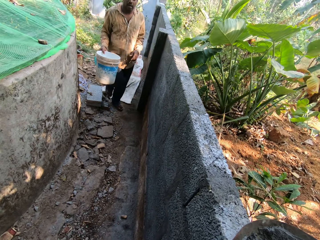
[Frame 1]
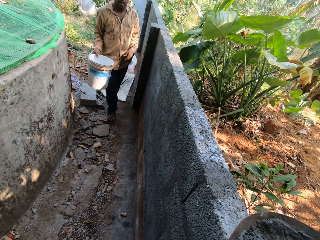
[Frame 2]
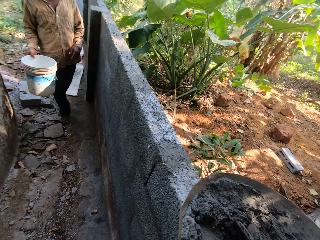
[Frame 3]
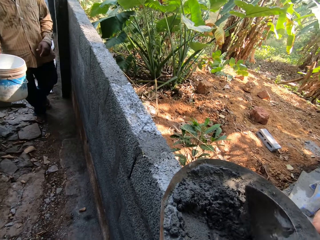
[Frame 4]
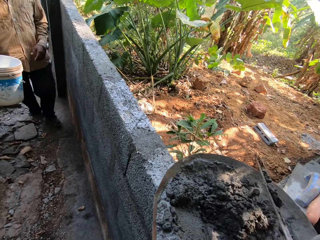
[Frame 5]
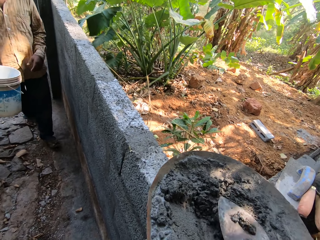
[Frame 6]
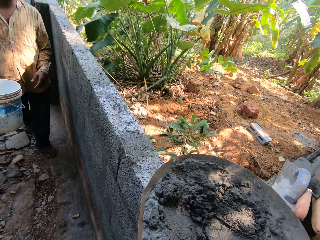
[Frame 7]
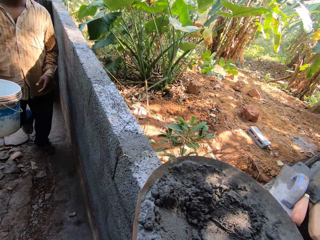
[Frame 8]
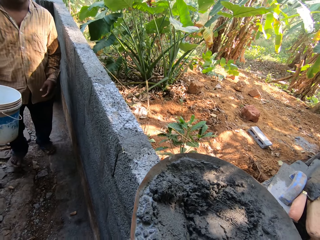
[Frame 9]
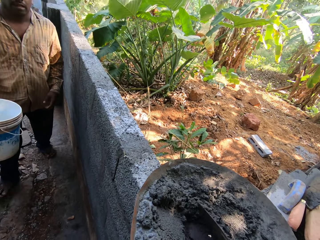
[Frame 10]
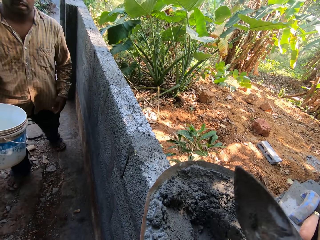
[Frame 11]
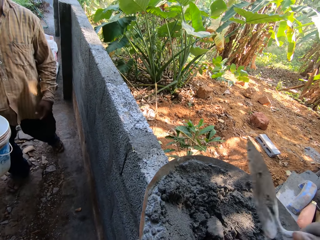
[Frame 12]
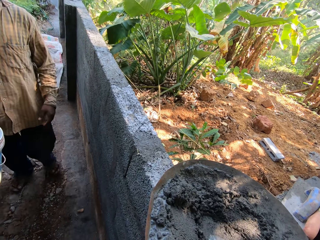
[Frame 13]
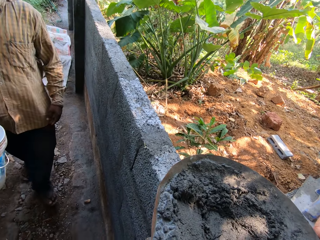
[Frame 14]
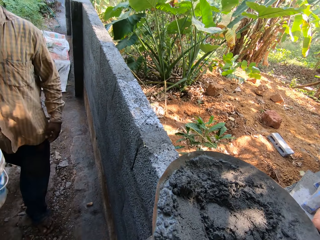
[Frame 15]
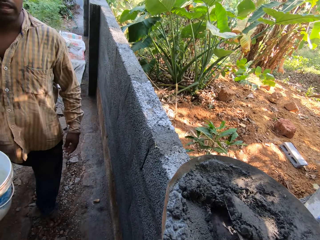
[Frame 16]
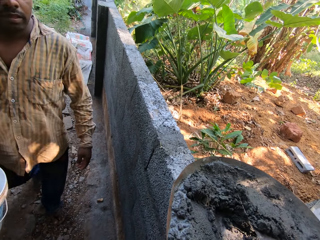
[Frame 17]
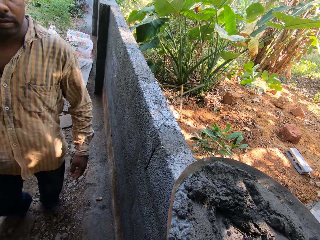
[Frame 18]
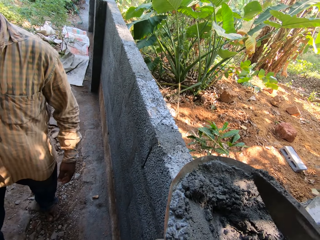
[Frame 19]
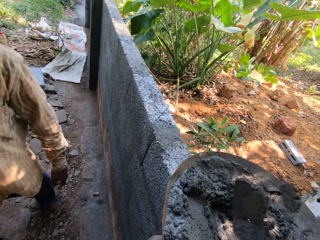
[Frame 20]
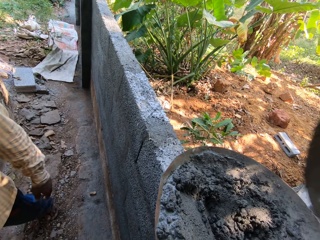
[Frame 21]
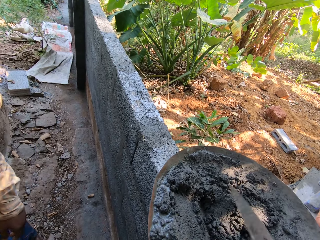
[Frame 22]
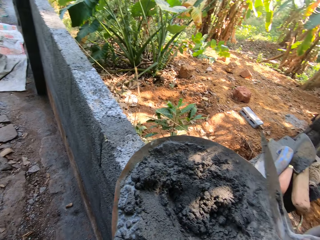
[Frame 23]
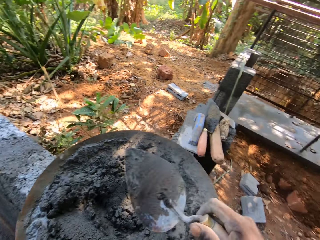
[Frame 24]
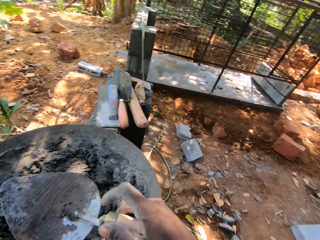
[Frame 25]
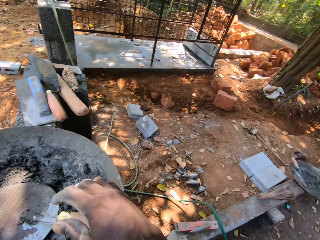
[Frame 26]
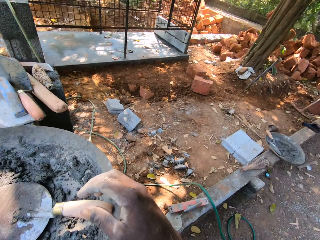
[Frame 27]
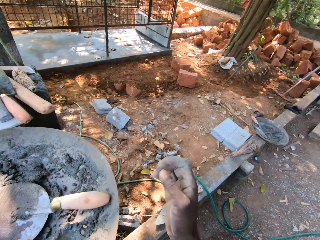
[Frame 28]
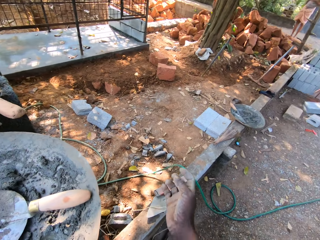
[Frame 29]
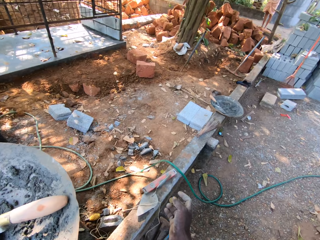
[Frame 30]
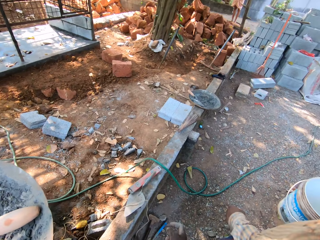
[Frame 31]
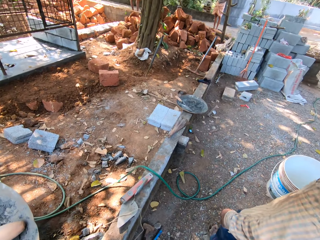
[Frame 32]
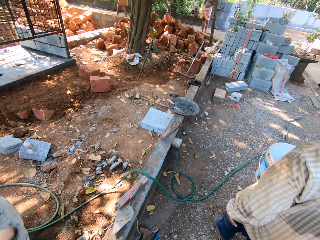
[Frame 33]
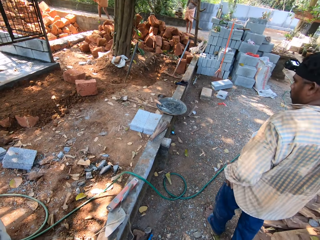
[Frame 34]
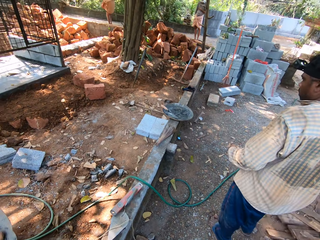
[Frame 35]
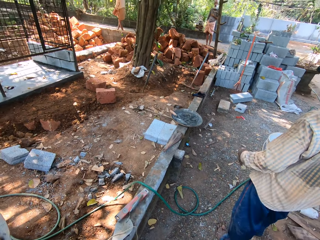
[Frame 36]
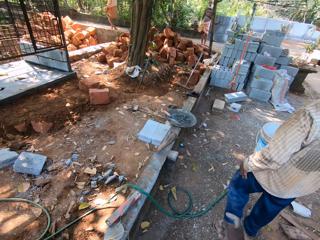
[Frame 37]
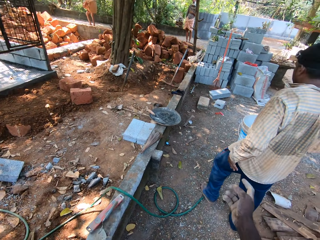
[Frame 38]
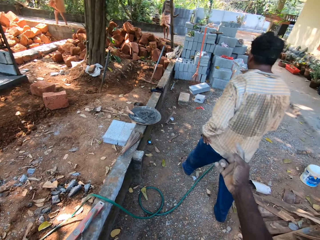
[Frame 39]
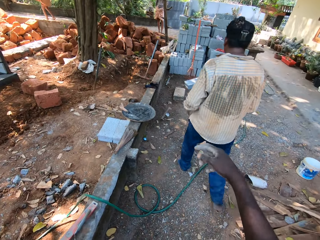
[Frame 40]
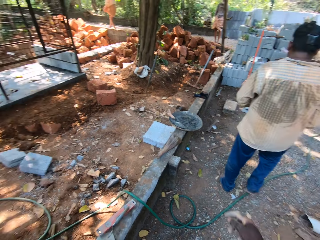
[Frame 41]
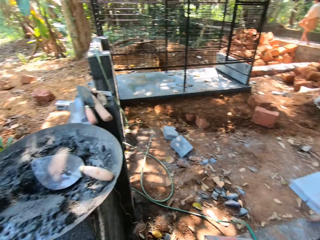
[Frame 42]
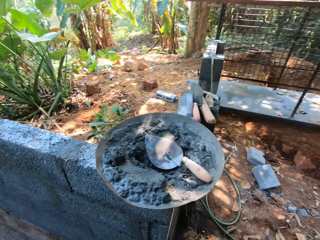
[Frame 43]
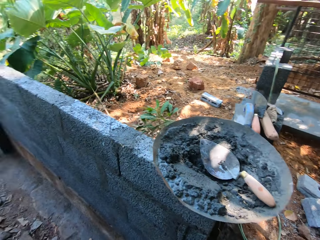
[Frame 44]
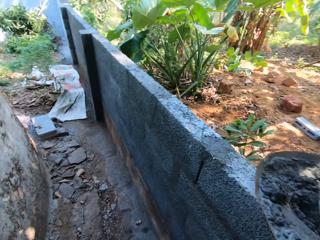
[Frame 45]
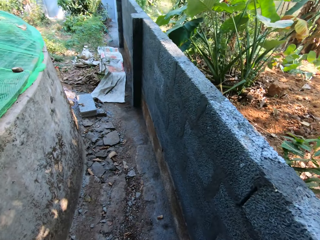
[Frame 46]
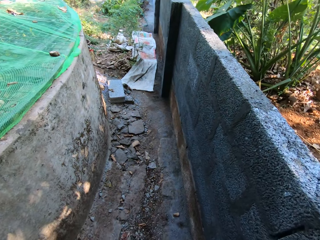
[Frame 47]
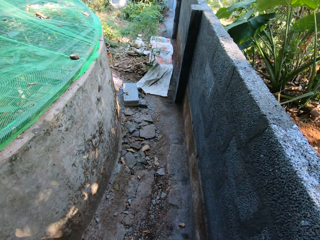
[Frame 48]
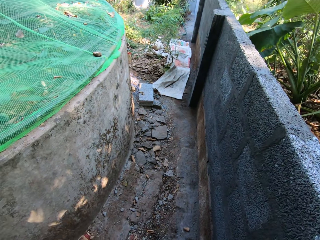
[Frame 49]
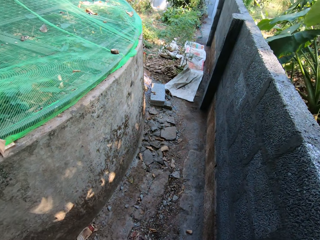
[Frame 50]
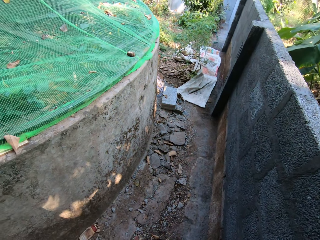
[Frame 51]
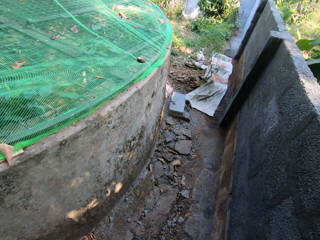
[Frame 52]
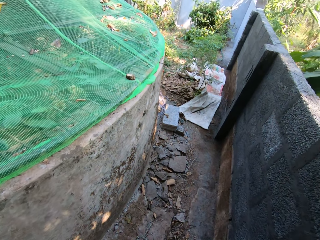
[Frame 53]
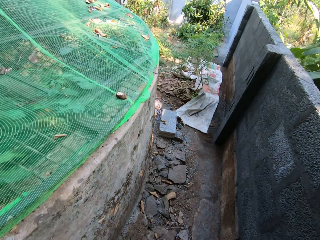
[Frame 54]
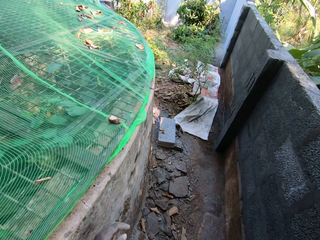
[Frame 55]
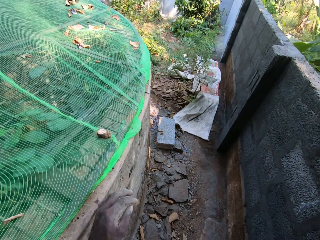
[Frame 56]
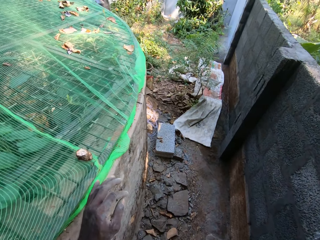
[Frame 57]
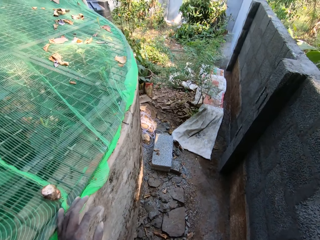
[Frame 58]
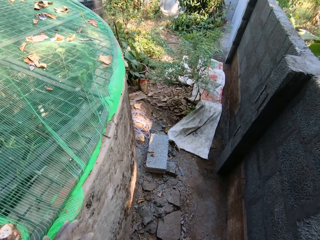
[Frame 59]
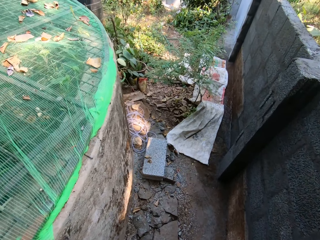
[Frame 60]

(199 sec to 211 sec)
The camera wearer mixes the sand. He drops the masonry trowel in his right hand in the head pan of cement.

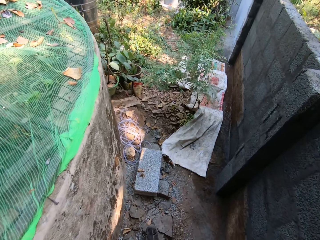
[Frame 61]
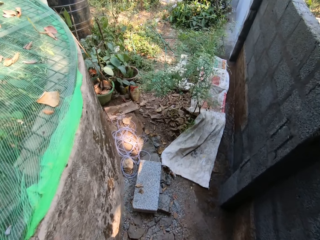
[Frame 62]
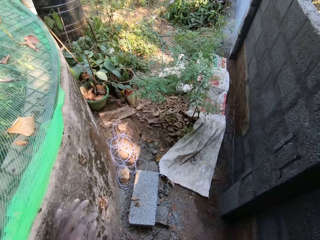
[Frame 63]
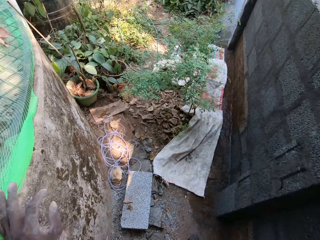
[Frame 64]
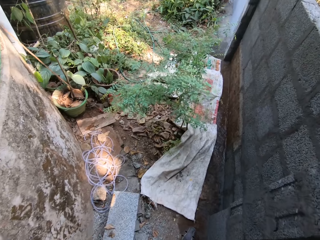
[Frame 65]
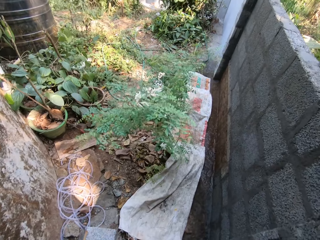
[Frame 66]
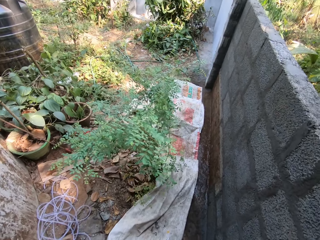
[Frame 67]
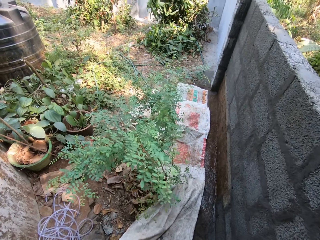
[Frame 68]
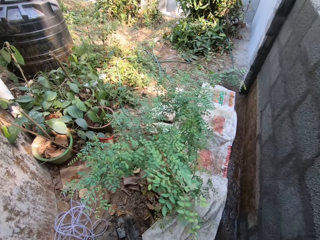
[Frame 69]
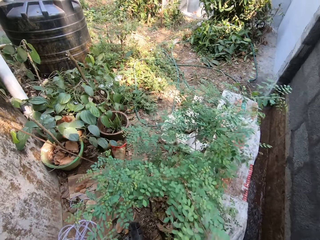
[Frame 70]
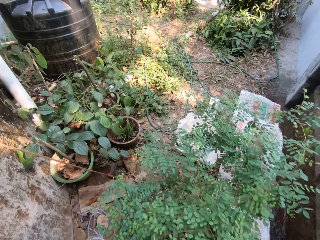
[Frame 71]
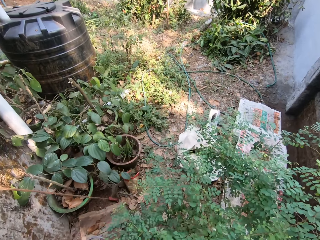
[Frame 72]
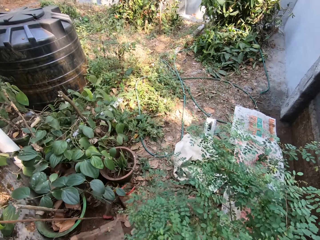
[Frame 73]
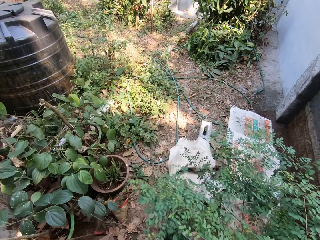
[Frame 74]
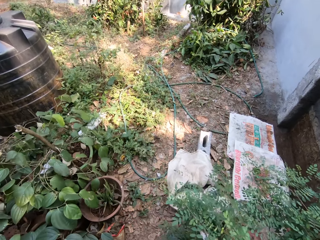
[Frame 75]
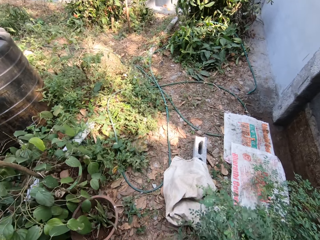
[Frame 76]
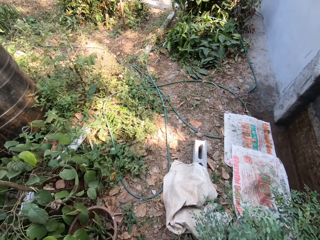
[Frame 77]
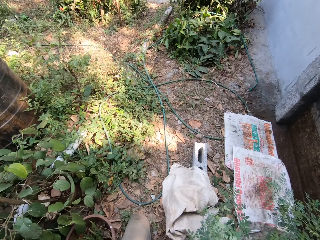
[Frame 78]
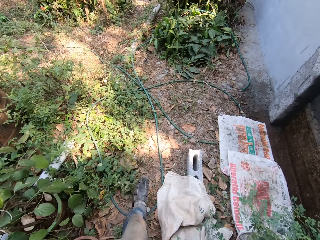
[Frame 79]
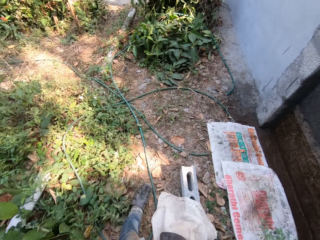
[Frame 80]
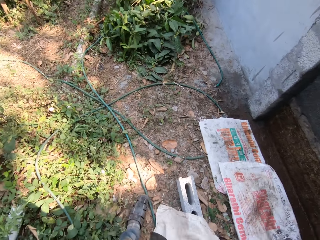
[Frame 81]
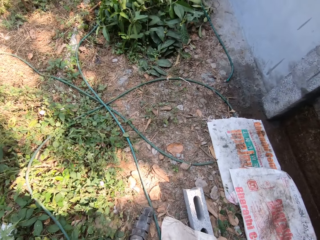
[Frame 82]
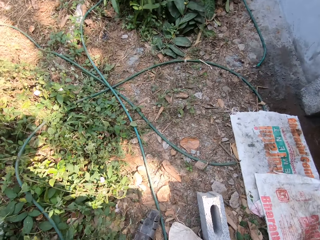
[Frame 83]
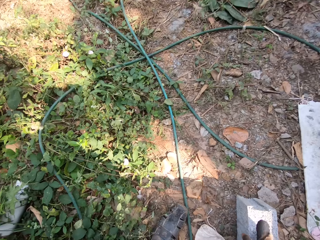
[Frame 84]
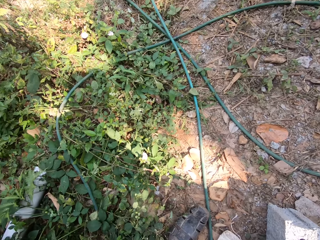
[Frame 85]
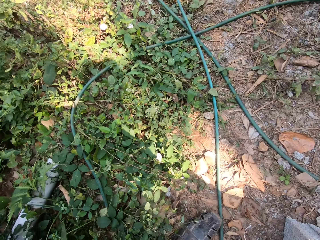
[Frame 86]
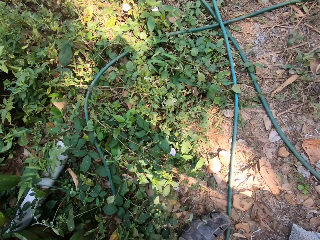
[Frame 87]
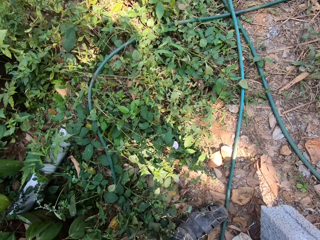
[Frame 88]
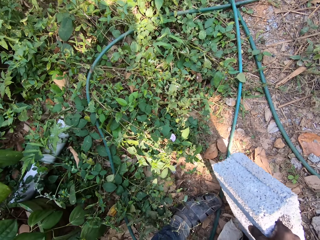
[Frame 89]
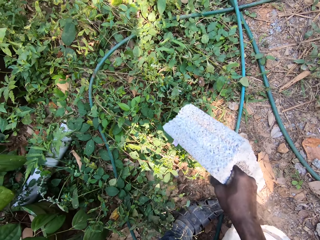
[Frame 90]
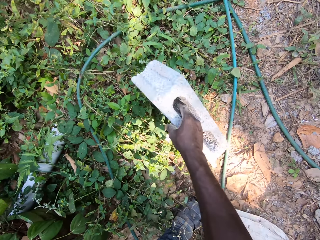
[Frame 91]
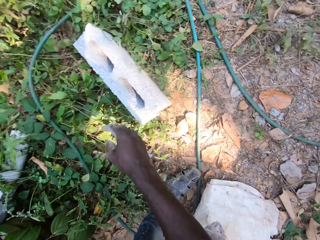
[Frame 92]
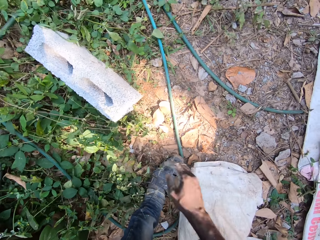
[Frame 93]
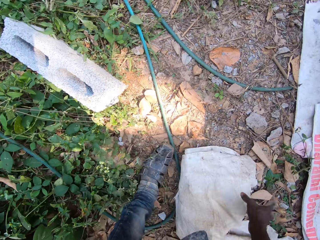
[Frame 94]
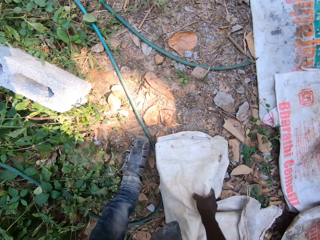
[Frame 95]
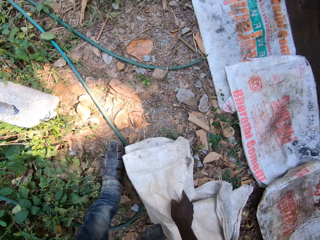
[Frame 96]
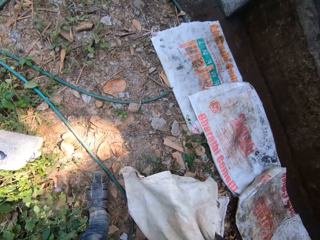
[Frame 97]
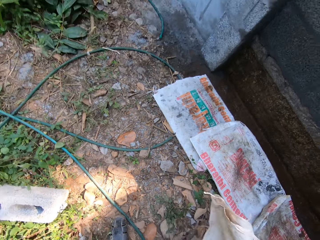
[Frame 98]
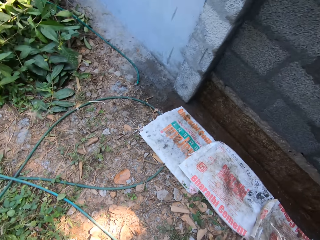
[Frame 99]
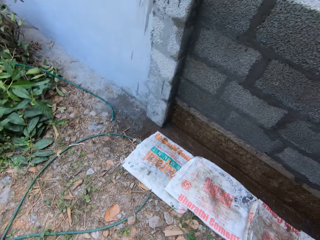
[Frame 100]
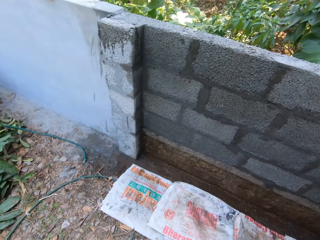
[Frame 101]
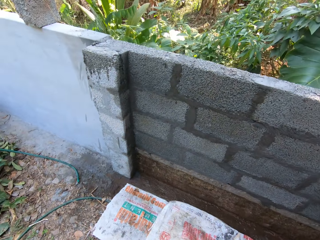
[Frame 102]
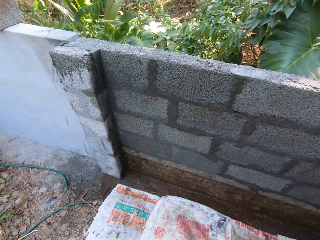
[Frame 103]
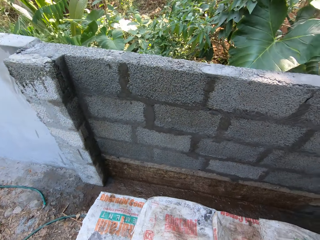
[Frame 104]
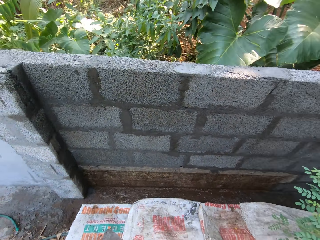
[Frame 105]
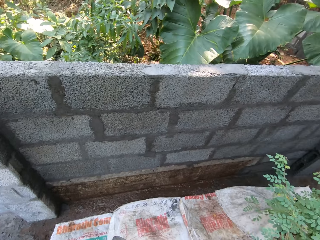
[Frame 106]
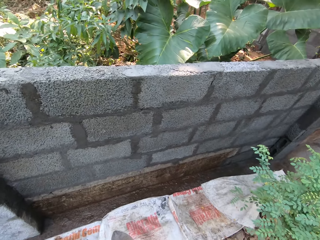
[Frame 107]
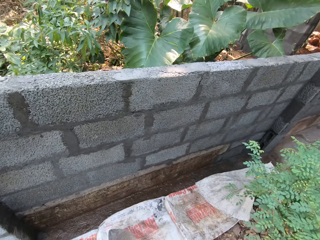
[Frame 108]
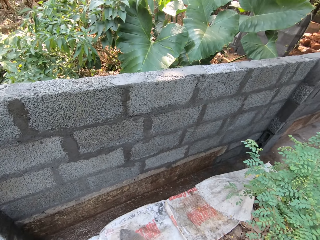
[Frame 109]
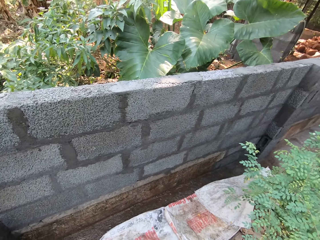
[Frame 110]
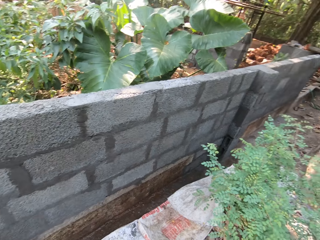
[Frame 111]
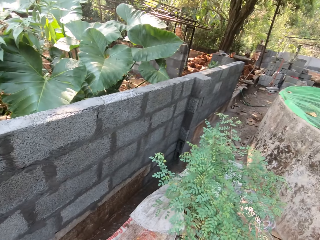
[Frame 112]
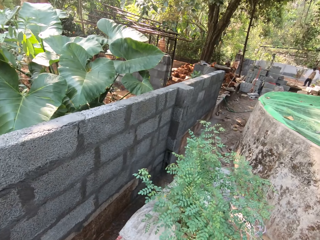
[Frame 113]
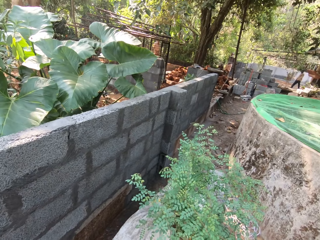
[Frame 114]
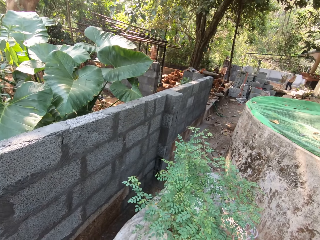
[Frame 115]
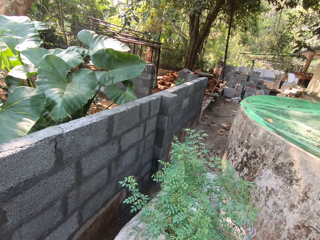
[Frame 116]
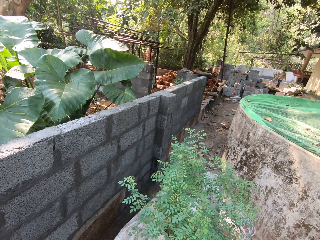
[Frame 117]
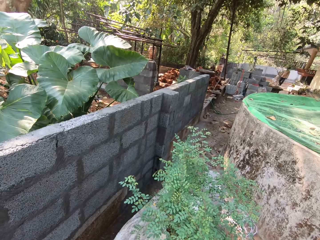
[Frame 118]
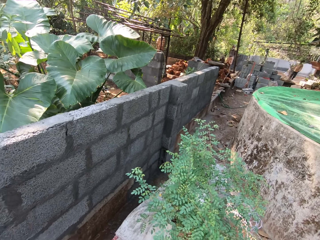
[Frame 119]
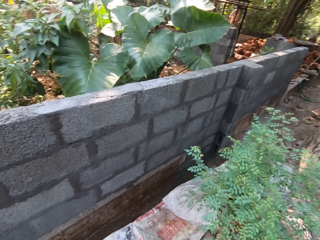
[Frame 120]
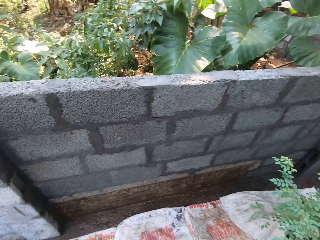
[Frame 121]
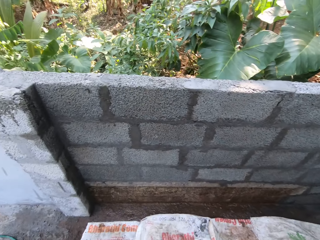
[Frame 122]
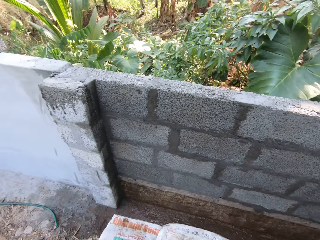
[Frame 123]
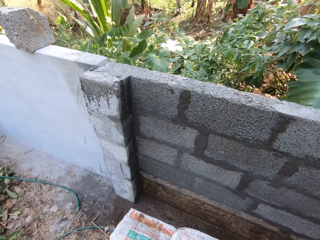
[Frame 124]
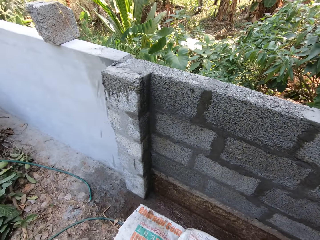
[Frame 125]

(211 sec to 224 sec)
The camera wearer picks a concrete block from the ground with his right hand. He holds the concrete brick. He drops the concrete block in his right hand on the ground. He picks a sack from the ground with his right hand.
